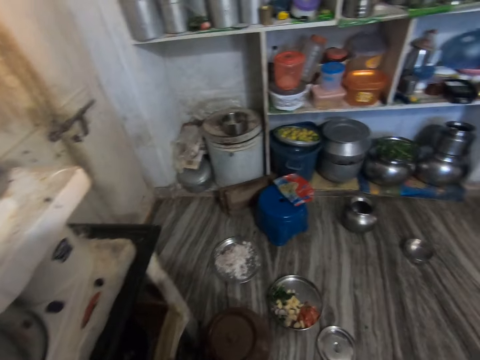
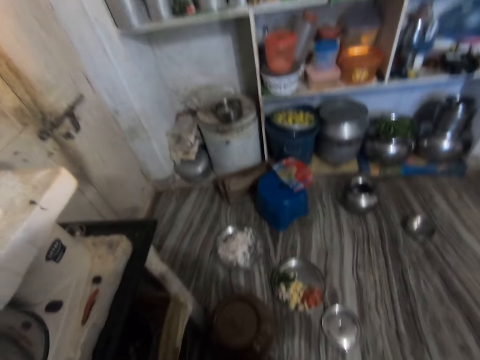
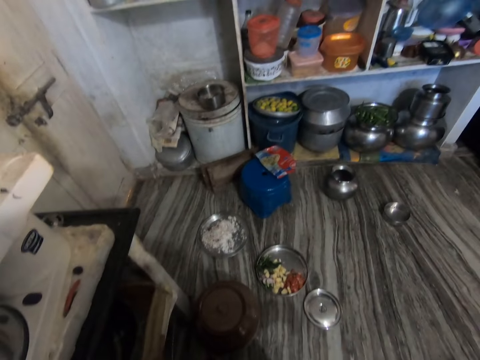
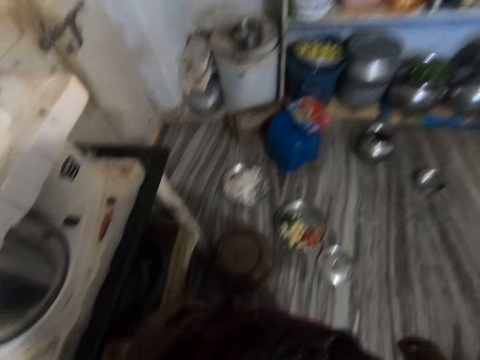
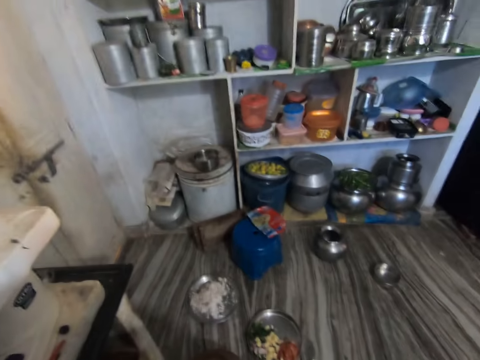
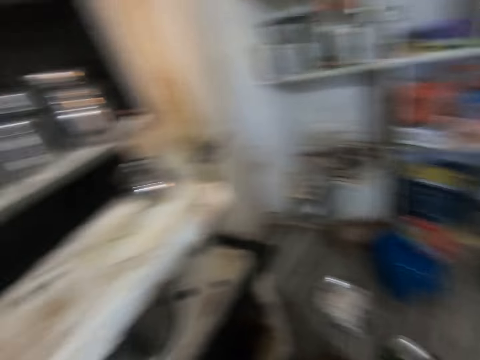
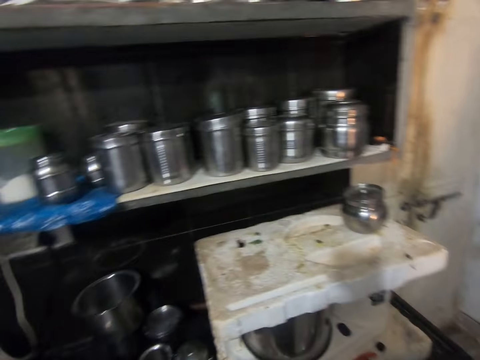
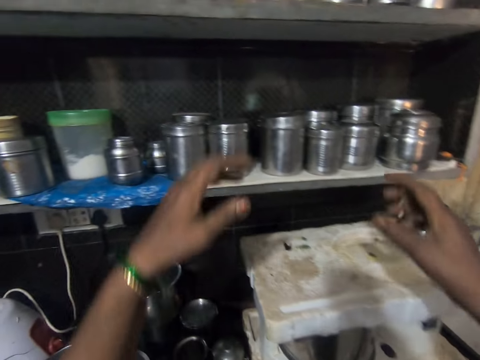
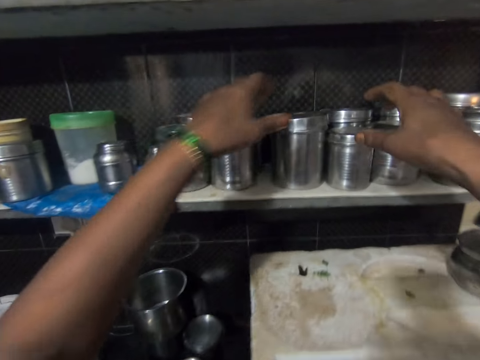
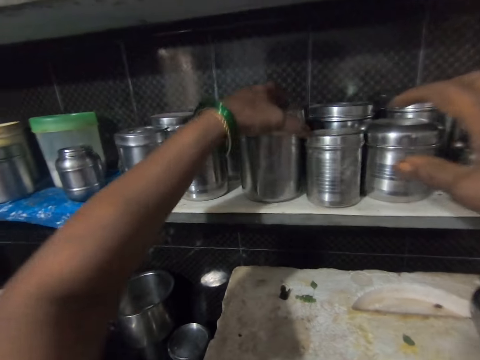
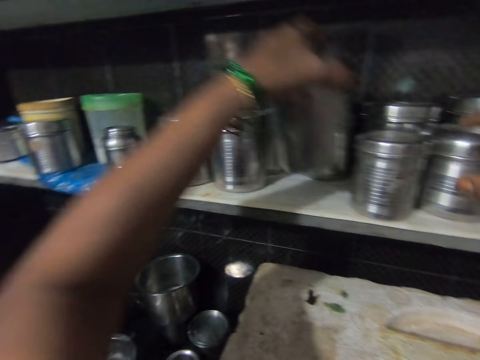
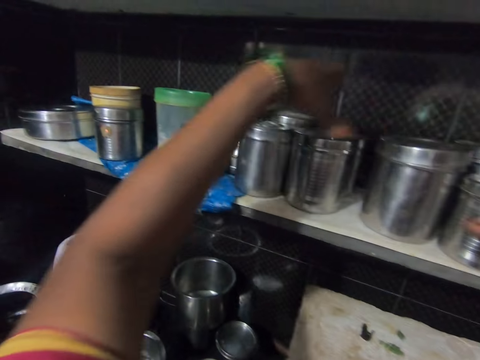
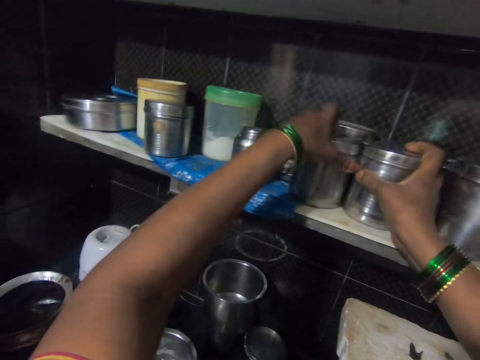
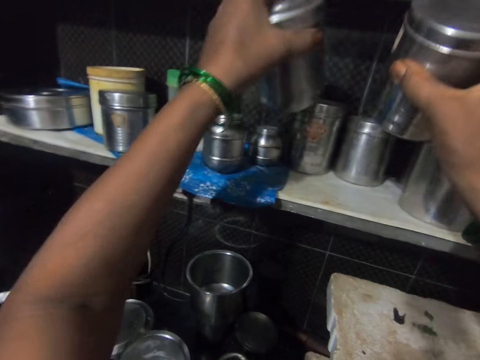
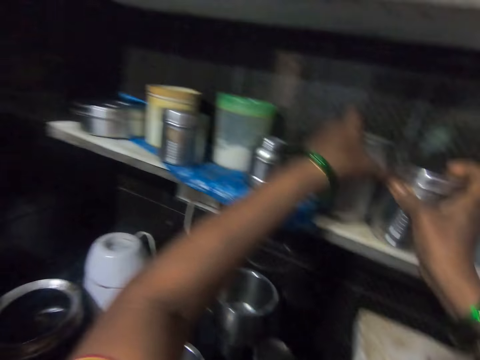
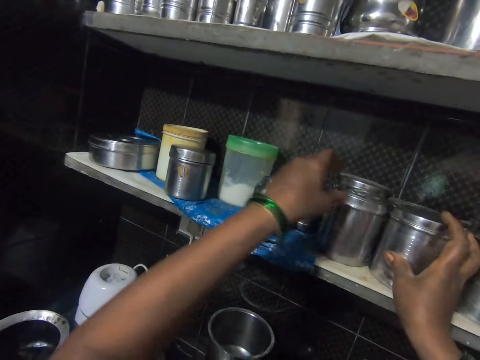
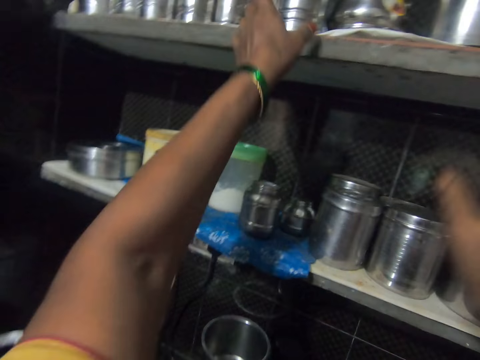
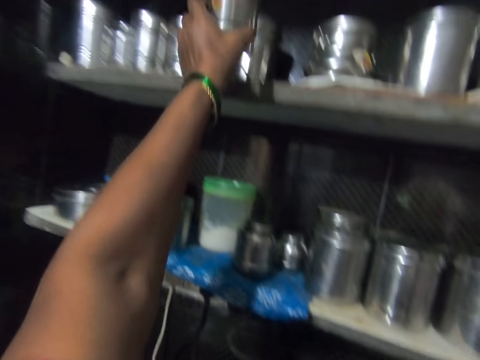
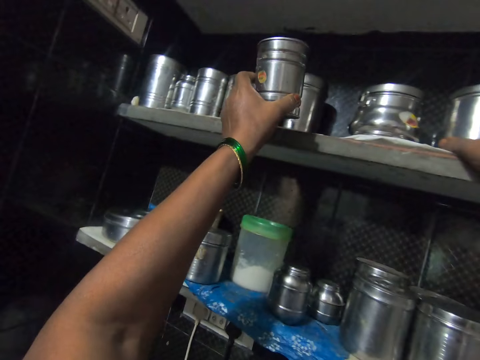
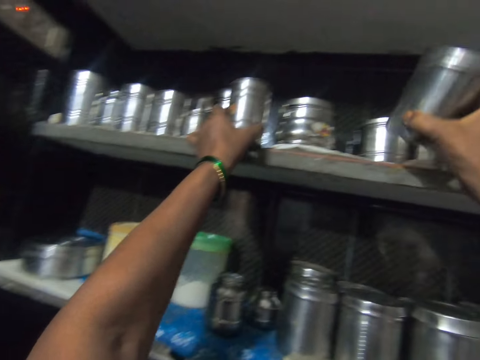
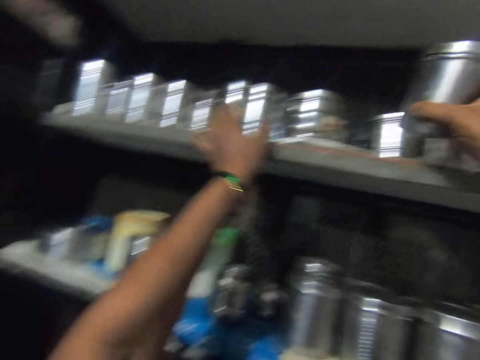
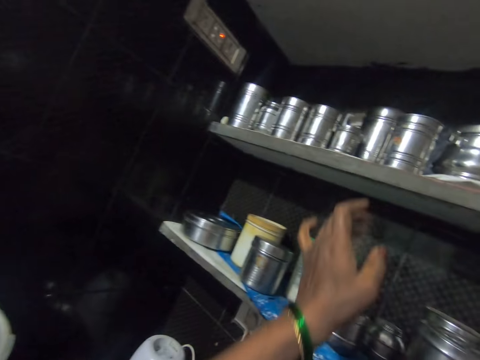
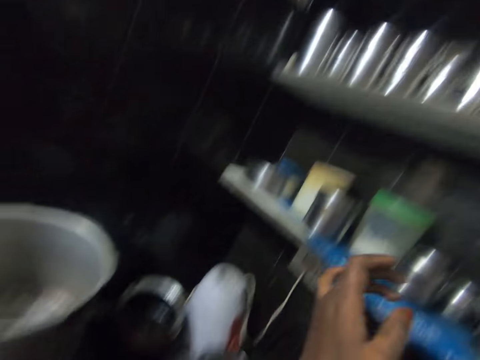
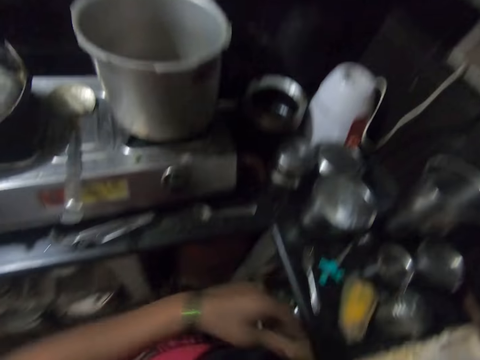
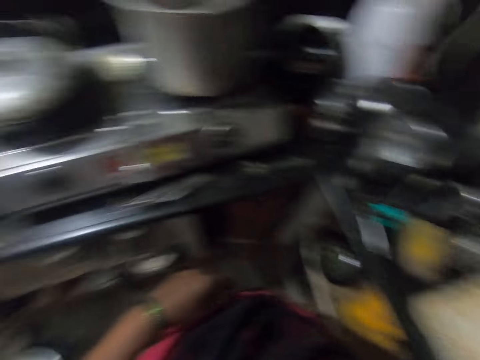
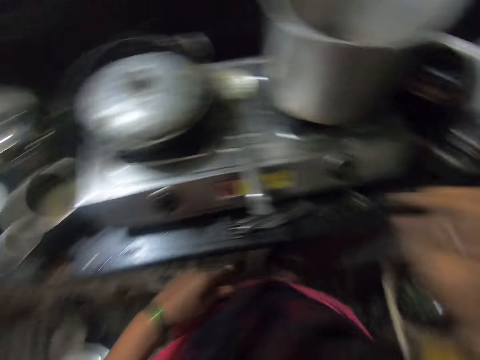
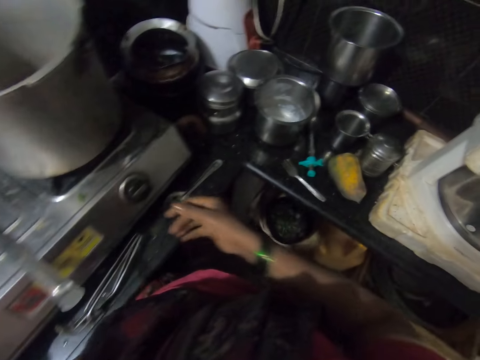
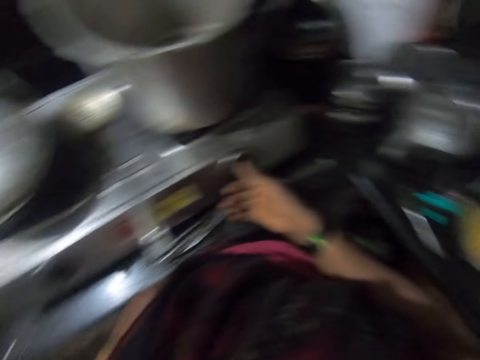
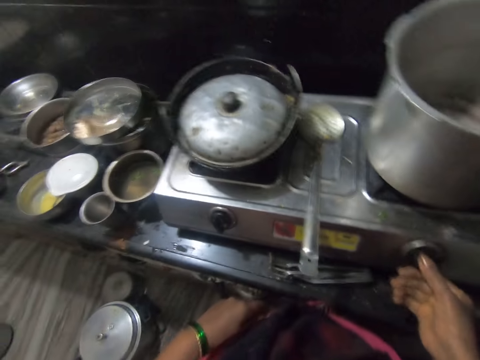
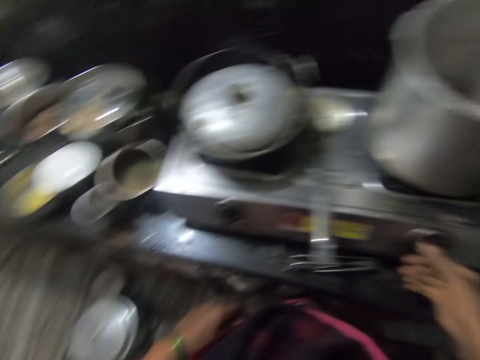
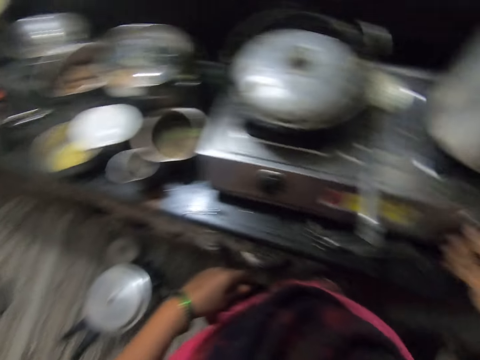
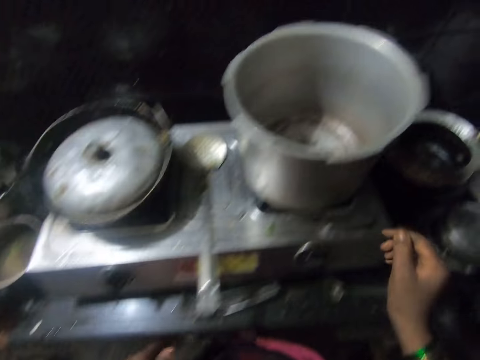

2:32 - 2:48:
The camera wearer stares in the kitchen. She arranges some plates on the shelf with her hands. She takes a container. She returns the container on the shelf. She takes two containers. She returns the containers on the shelf. She takes another container. She takes a container. She returns the container on the shelf. She returns the container. She adjusts the cooker with her right hand. She turns a burner knob.

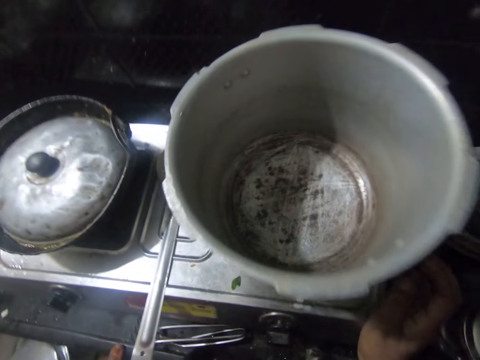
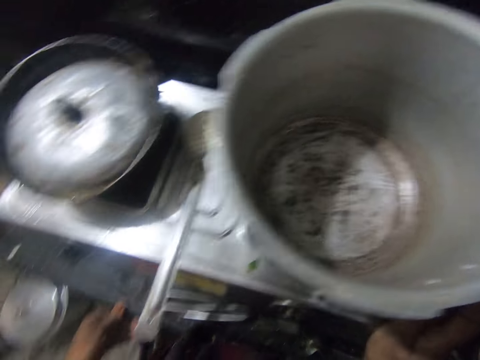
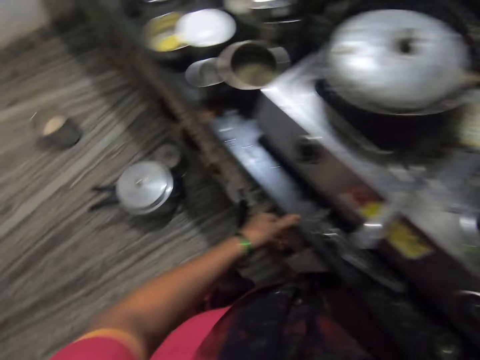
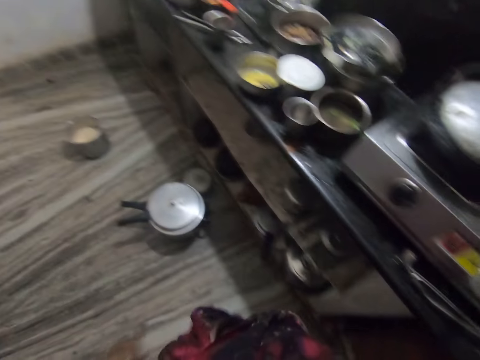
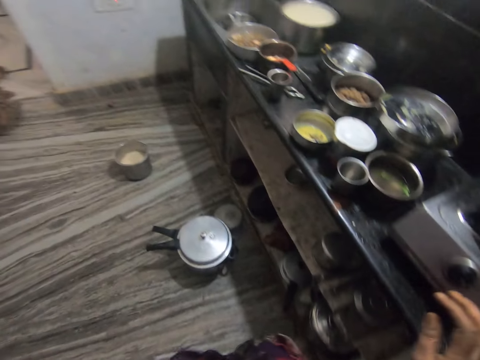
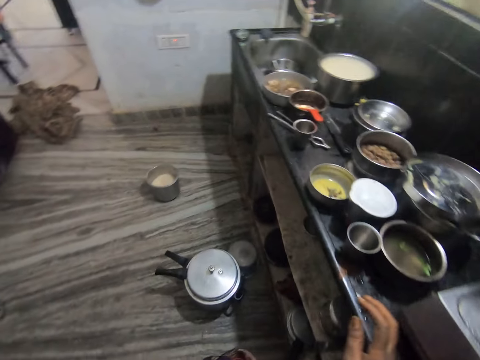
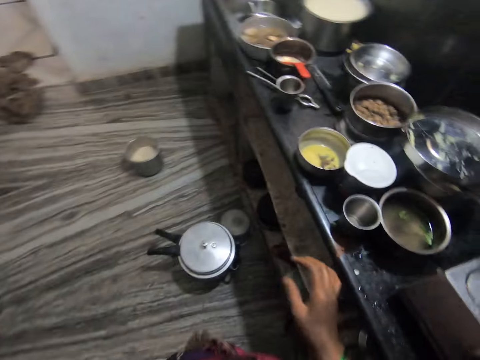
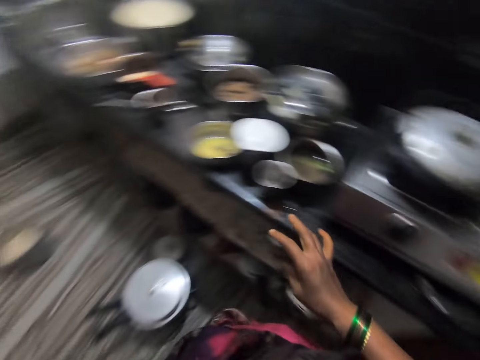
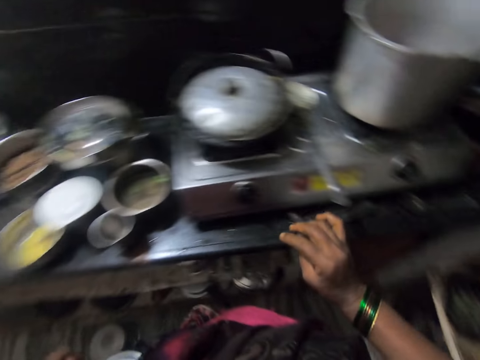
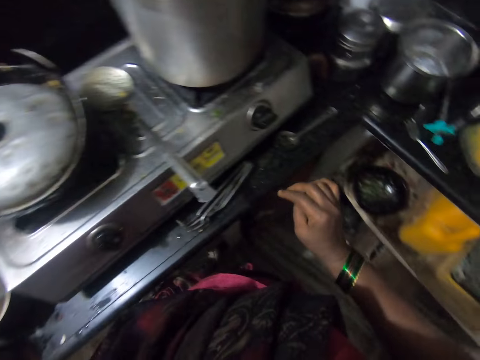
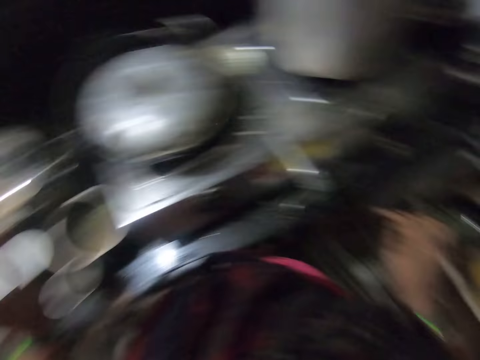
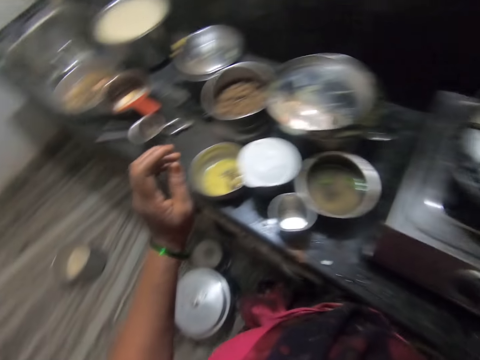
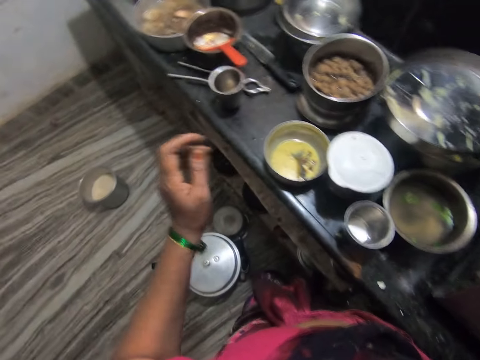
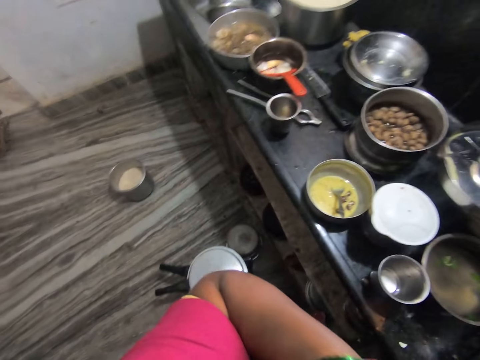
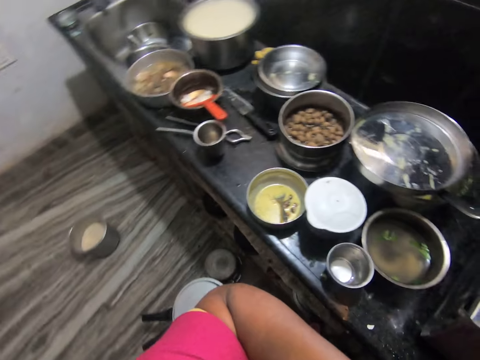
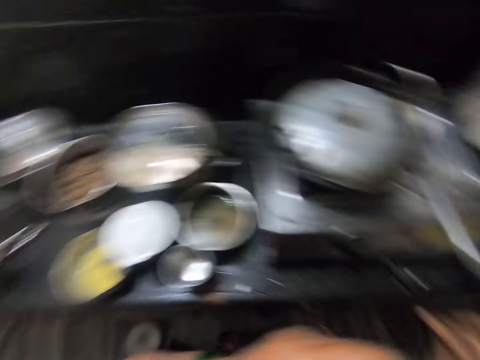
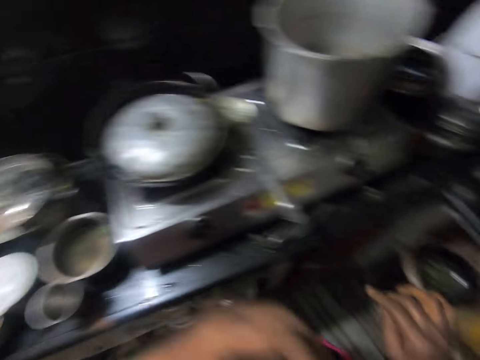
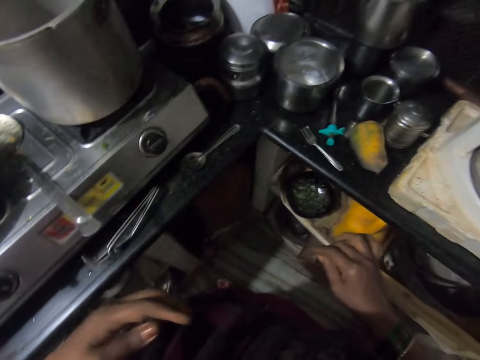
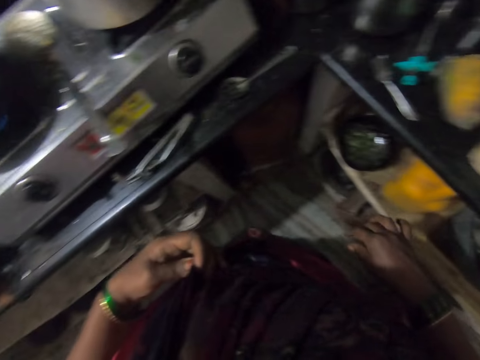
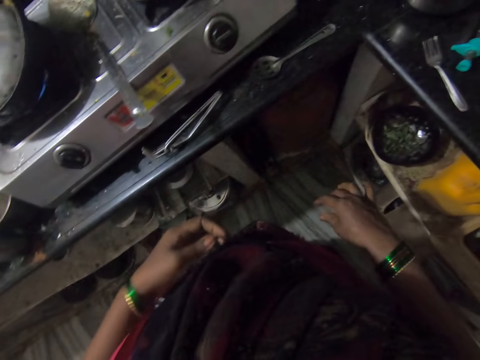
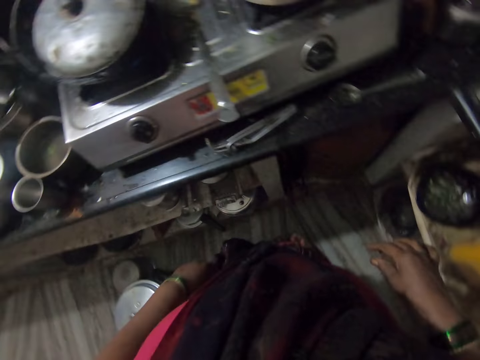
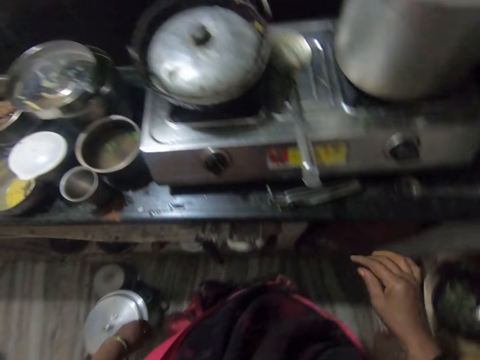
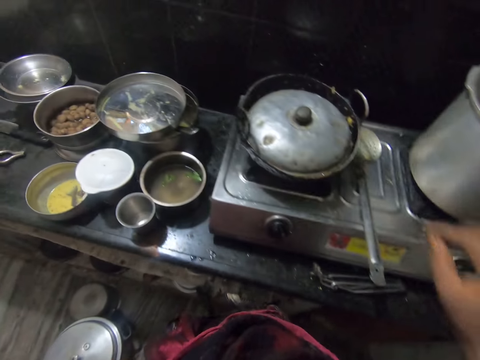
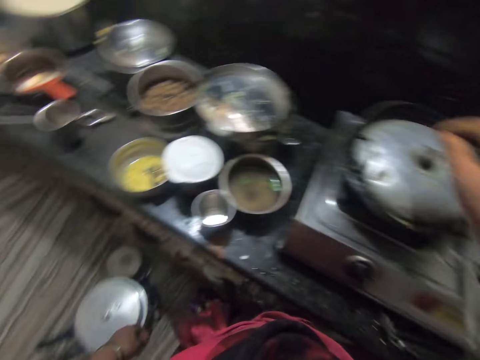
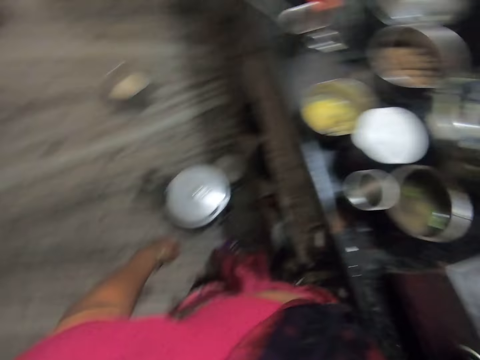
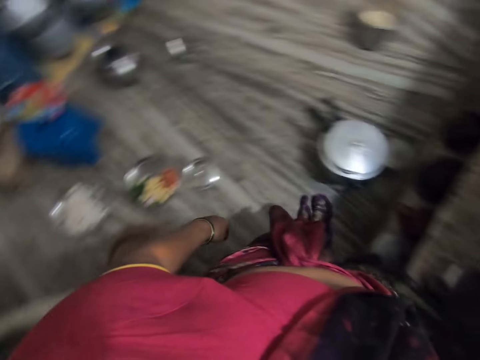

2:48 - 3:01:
The camera wearer looks into a pot. She moves in the kitchen. She raises her hand. She attempts to touch the lid.
